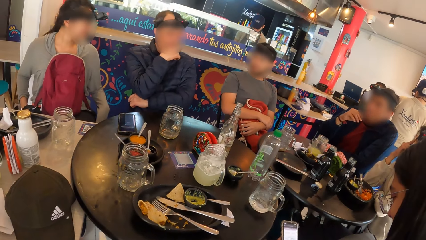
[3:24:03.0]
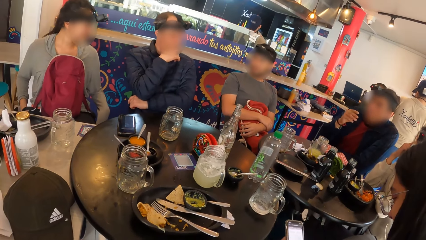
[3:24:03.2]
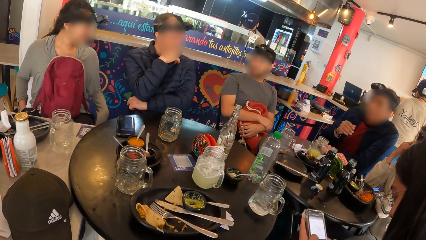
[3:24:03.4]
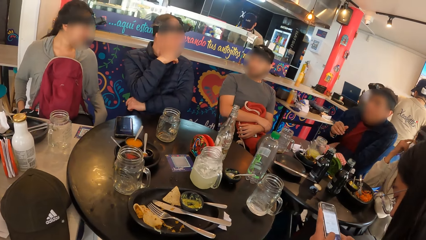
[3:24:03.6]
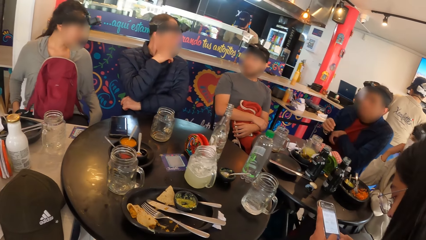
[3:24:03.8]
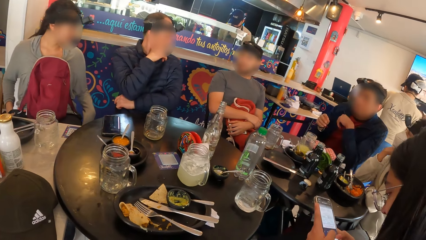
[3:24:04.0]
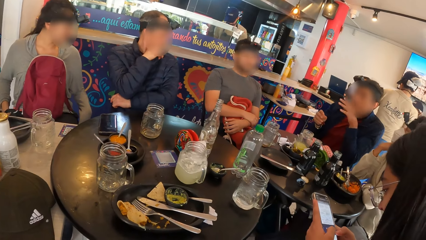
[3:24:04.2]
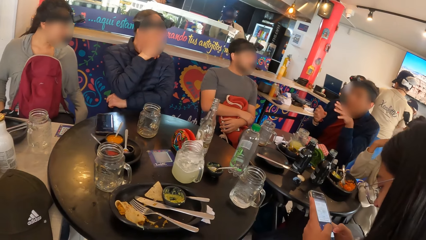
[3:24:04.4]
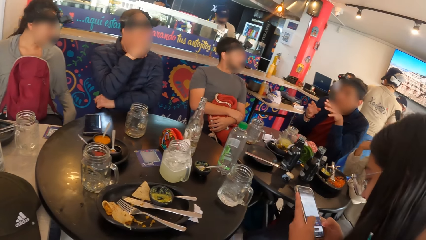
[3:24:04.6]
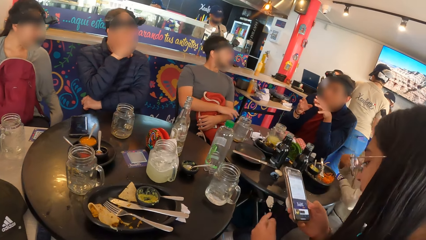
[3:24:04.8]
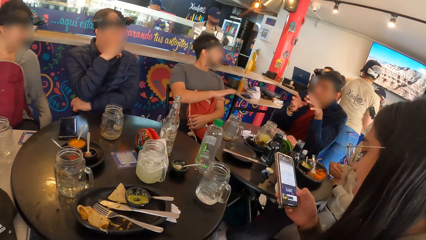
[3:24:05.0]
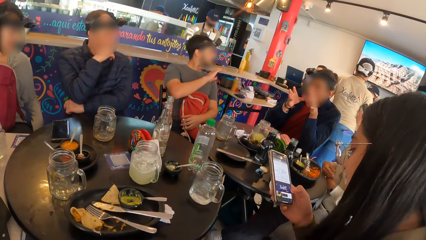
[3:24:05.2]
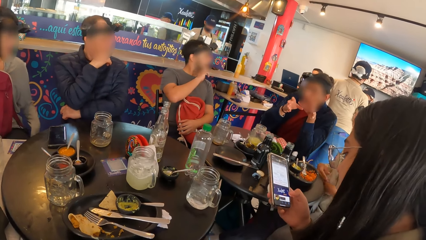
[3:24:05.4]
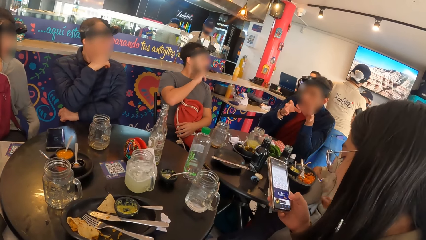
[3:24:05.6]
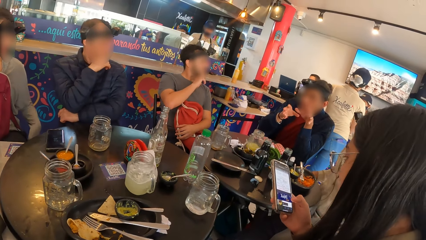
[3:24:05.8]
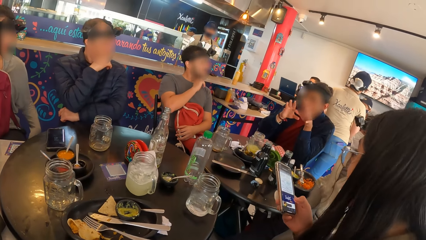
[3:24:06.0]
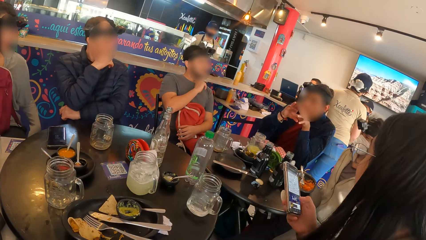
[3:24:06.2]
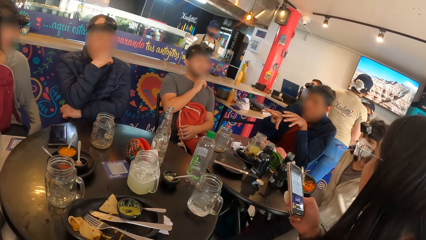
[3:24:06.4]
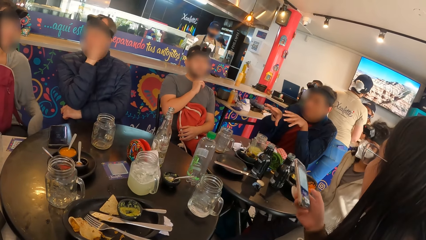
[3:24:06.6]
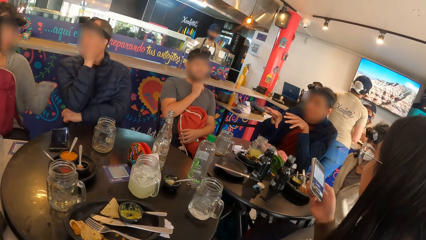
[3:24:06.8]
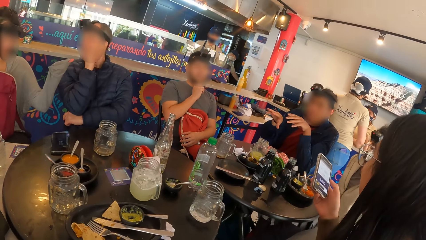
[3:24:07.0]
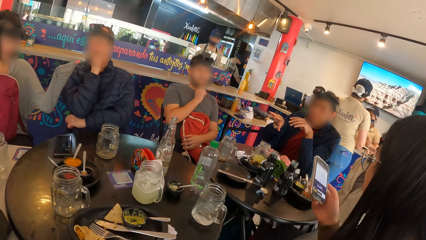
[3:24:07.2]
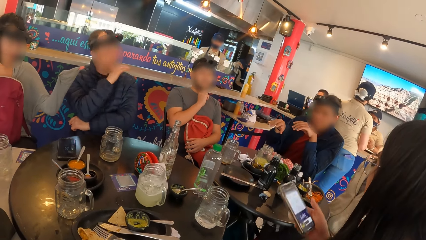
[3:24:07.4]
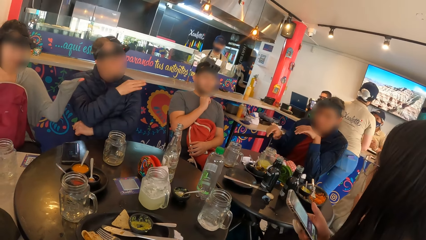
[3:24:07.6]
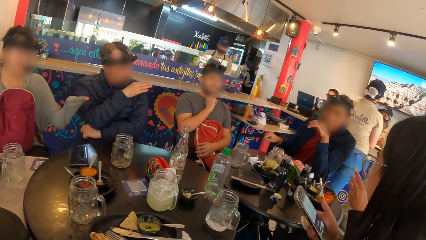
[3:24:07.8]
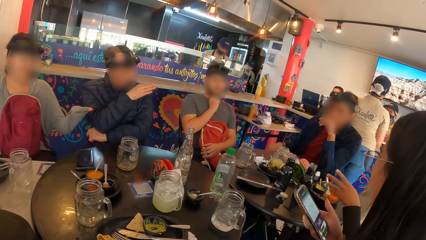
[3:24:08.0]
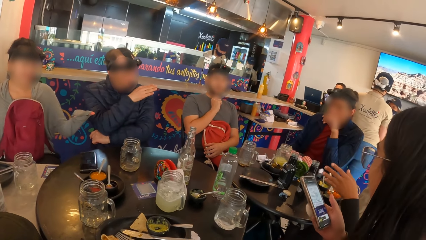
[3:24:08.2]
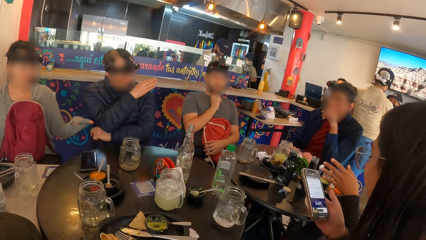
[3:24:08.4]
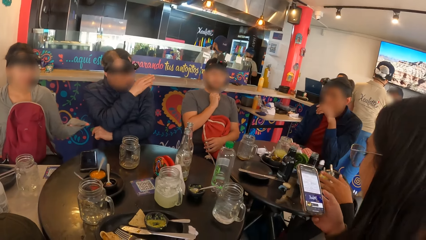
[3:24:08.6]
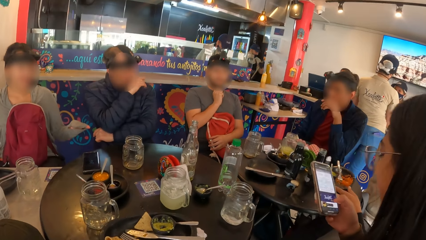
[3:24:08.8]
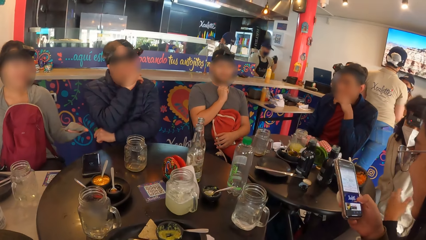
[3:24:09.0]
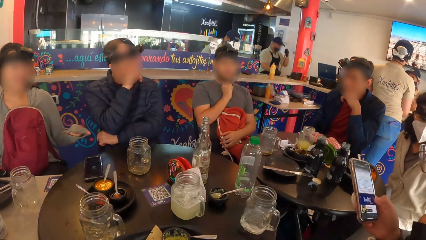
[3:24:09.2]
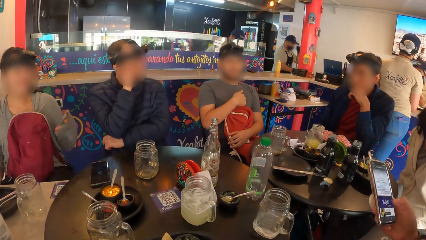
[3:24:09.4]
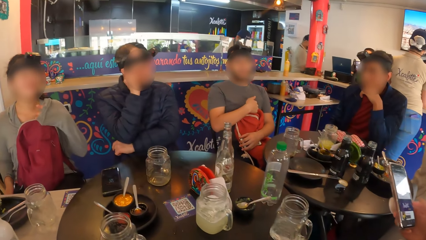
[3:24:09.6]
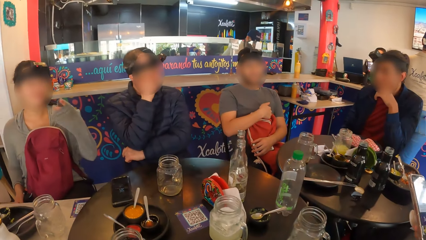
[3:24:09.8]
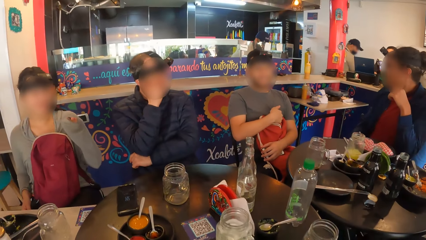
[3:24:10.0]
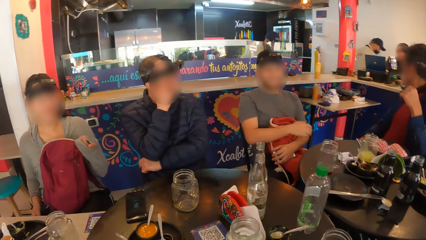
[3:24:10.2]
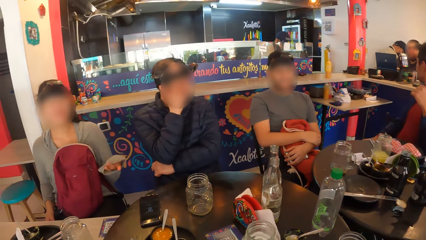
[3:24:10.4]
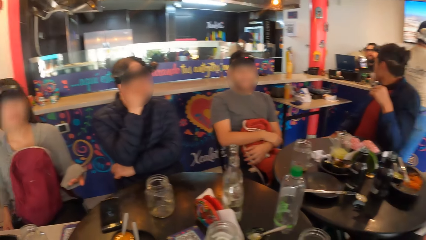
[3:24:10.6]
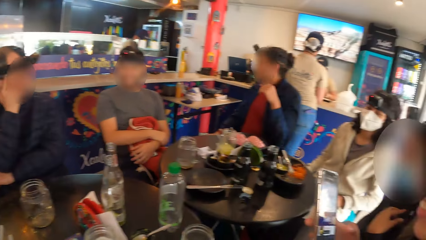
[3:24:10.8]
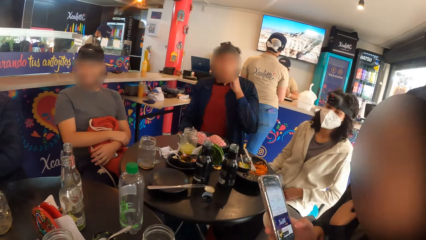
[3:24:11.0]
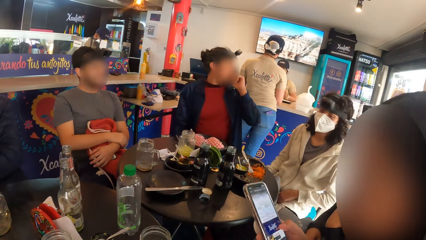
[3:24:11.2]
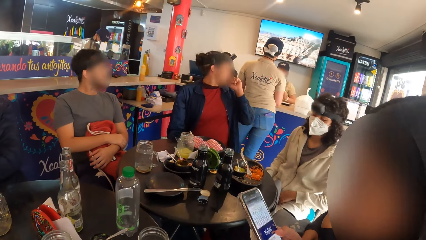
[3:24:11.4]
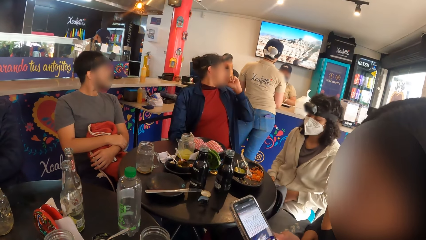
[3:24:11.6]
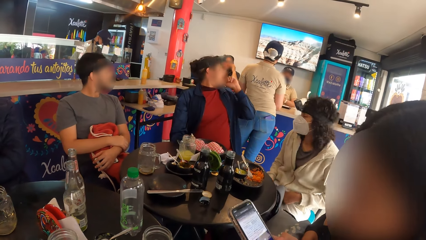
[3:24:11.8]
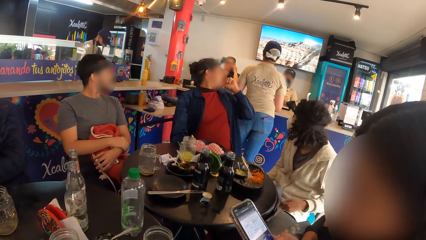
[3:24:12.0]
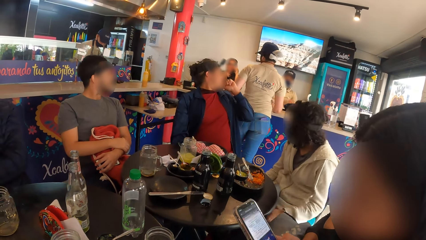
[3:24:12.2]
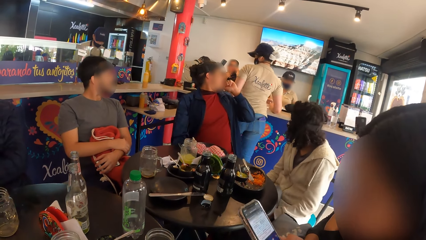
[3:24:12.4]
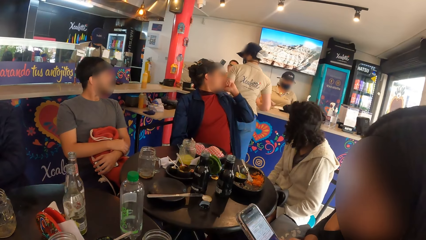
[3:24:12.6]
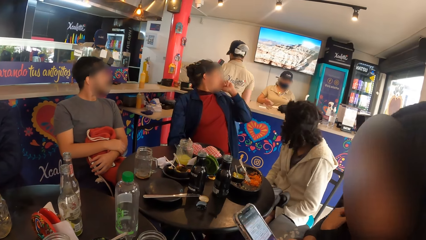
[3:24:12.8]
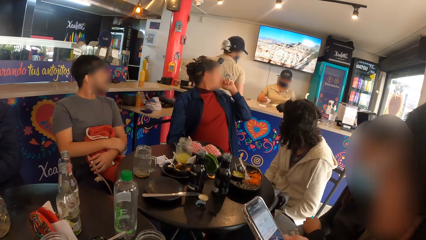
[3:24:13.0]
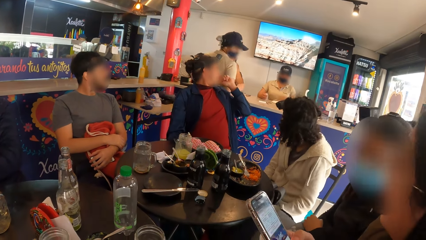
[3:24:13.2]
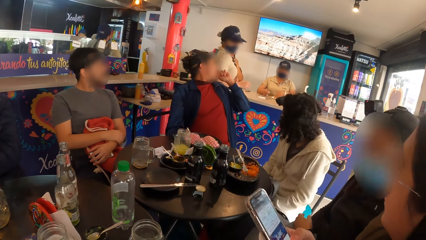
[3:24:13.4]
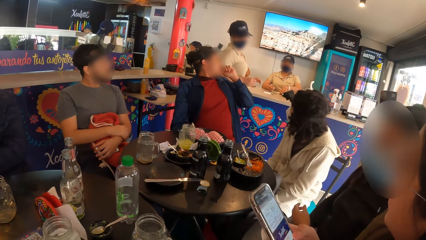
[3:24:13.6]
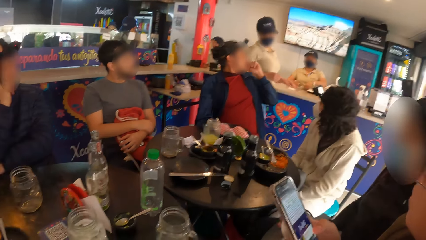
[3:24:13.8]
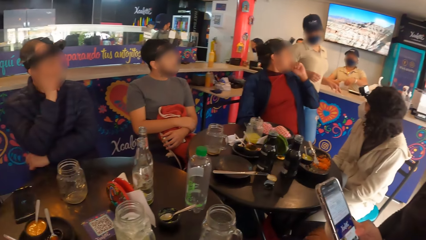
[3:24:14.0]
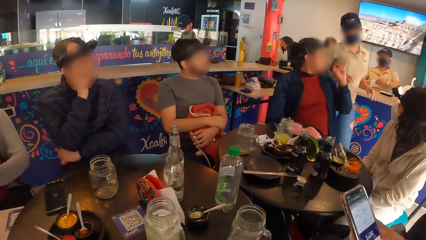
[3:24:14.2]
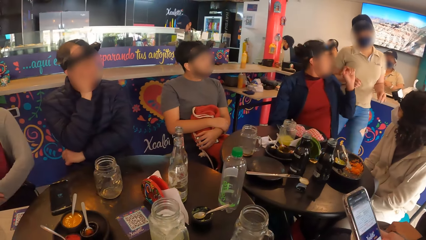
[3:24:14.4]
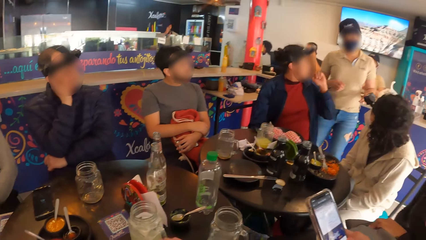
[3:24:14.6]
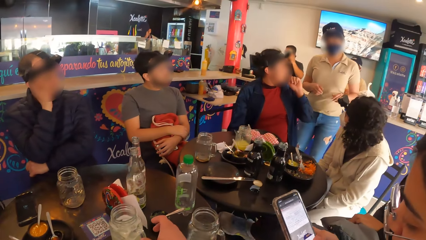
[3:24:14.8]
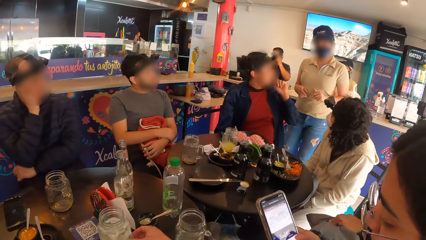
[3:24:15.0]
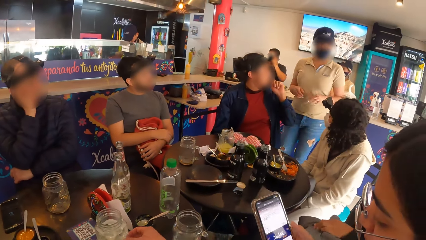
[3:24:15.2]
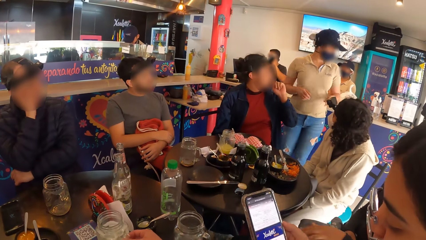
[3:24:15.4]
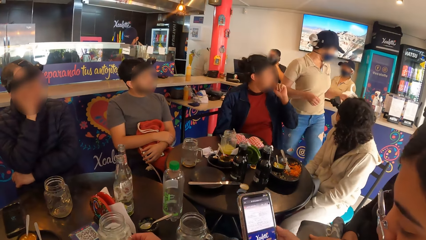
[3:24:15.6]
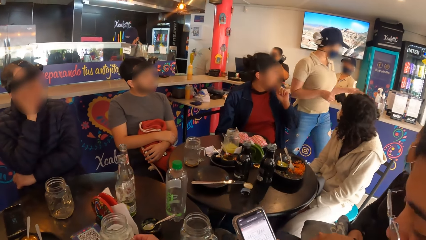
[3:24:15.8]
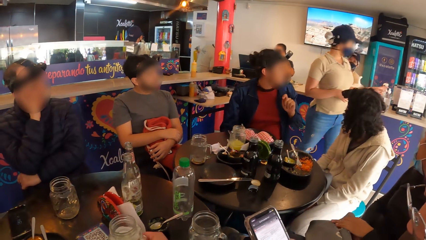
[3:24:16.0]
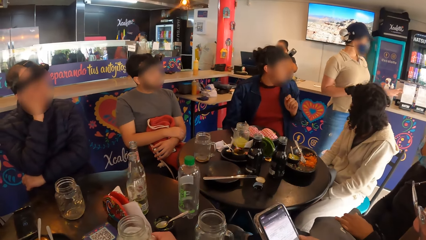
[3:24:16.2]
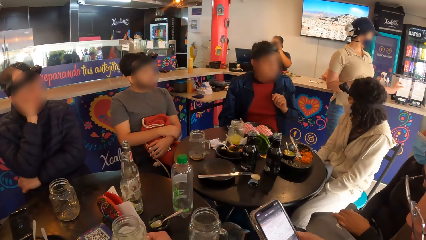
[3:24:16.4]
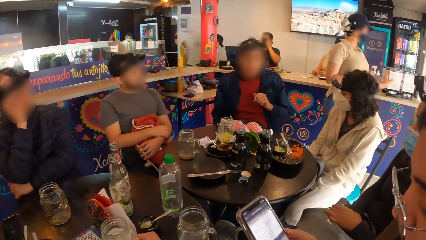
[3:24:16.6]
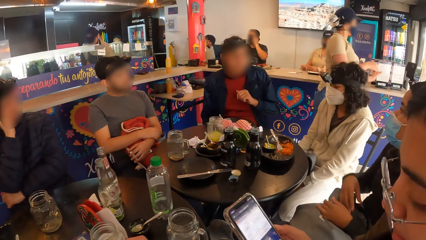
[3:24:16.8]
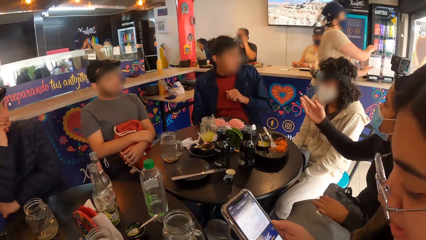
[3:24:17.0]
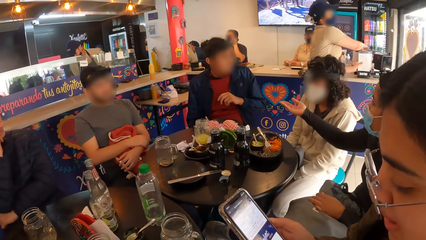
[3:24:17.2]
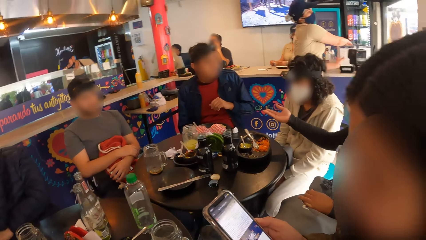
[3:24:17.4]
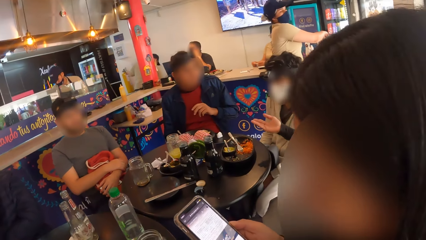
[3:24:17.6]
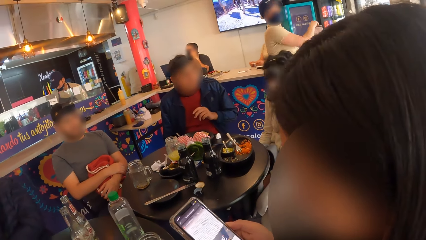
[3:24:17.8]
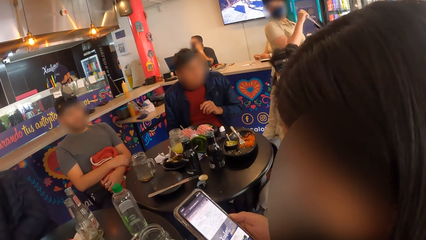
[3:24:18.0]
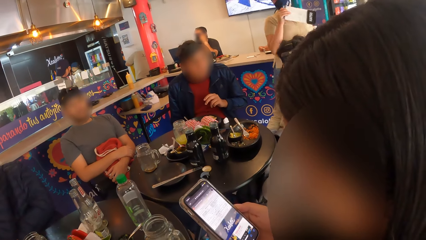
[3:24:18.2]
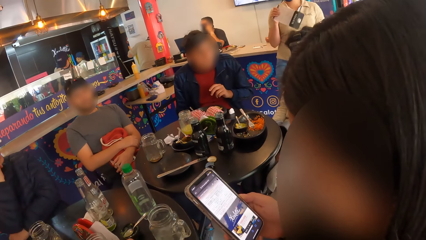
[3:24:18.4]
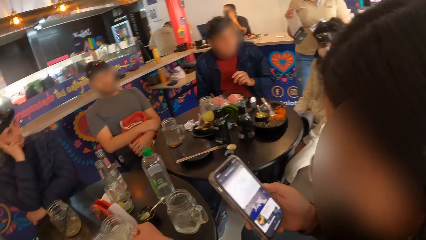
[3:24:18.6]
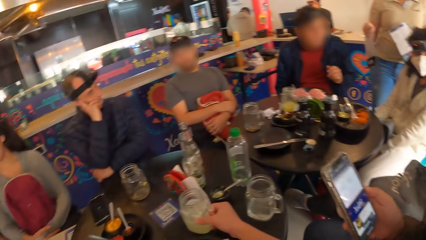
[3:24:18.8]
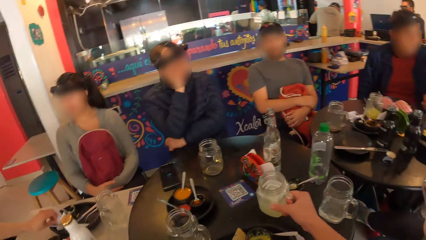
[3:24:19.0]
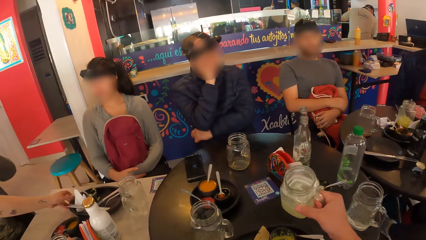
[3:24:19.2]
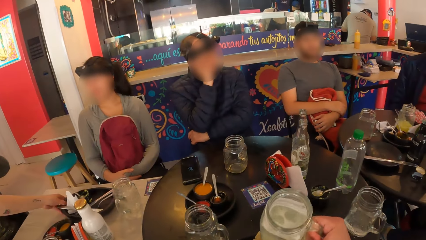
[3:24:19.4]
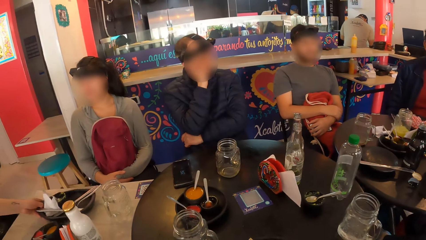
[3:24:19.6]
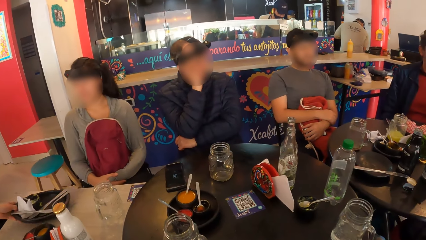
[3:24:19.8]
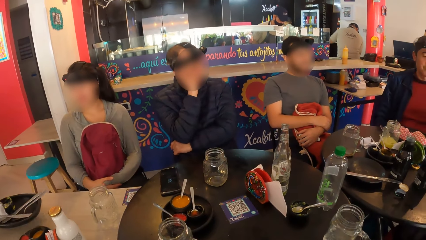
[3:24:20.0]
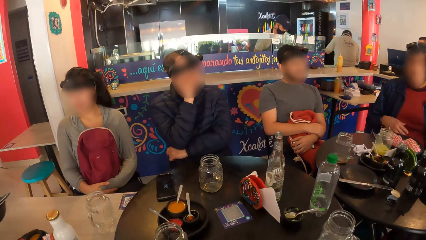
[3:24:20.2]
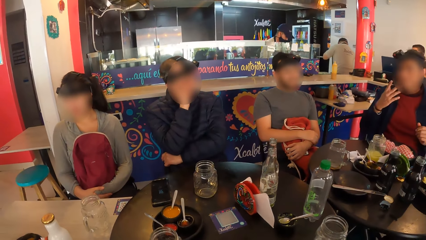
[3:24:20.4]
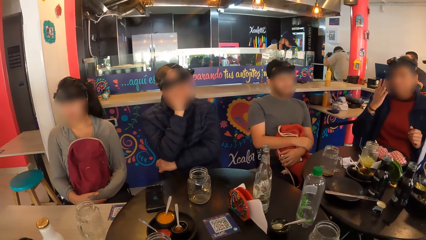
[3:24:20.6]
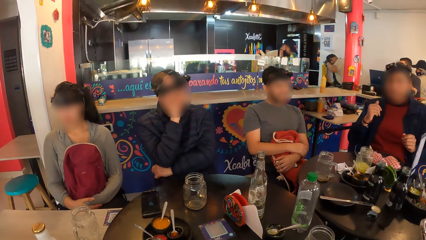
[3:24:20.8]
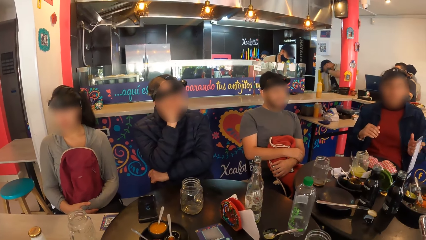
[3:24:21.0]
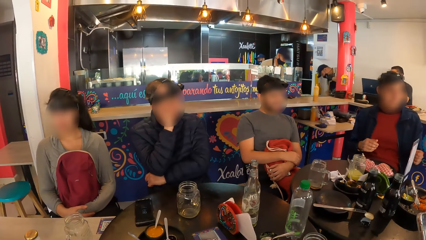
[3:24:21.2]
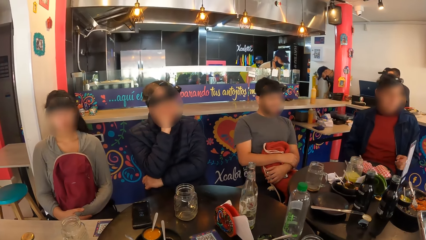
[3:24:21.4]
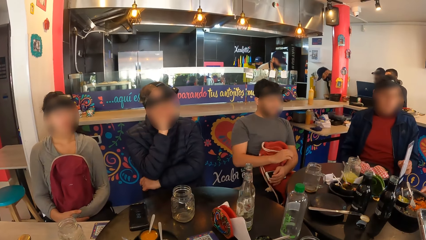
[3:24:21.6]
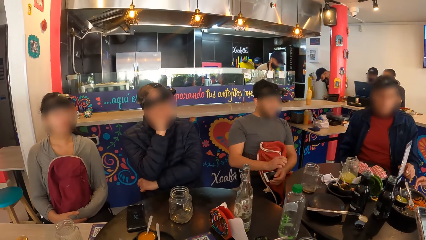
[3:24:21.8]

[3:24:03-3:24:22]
A man interacts with a woman. Another woman interacts with the man. The man interacts with a waiter. The second woman interacts with the camera wearer. The waiter touches a menu on a table with her left hand. A third woman interacts with the man. The waiter picks up the menu on the table with her right hand. The camera wearer picks the cup from the table with his right hand. Another waiter removes a plate from a table with her right hand. The camera wearer touches the cup. The man interacts with the group of people.
